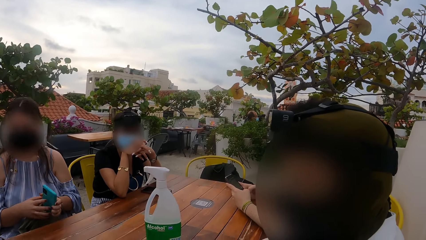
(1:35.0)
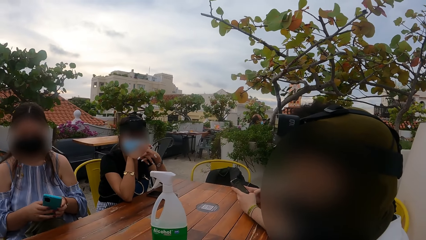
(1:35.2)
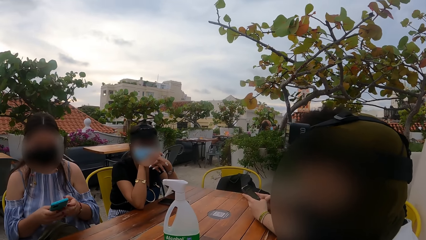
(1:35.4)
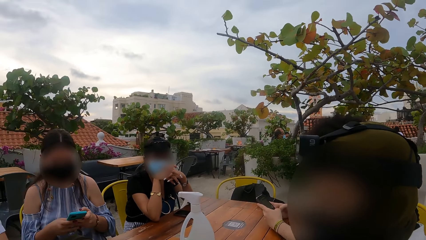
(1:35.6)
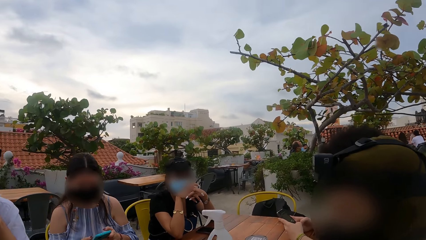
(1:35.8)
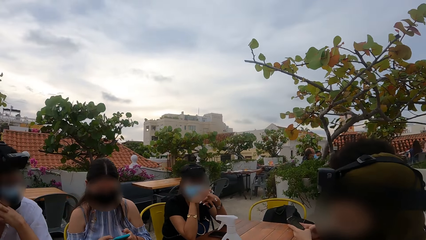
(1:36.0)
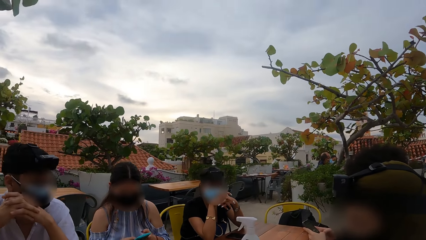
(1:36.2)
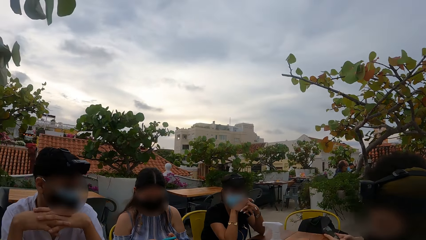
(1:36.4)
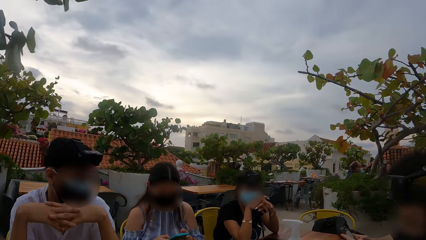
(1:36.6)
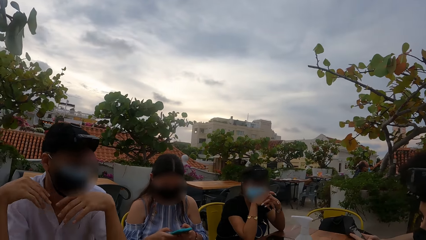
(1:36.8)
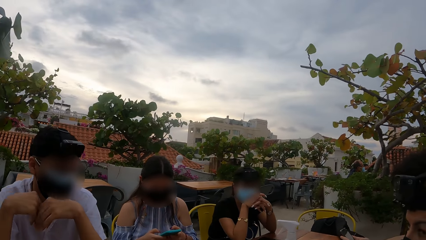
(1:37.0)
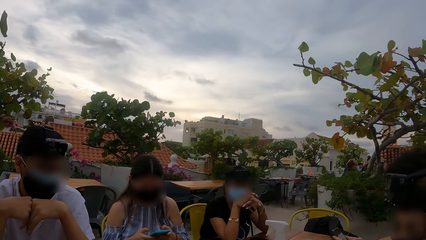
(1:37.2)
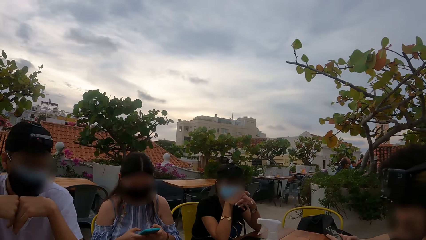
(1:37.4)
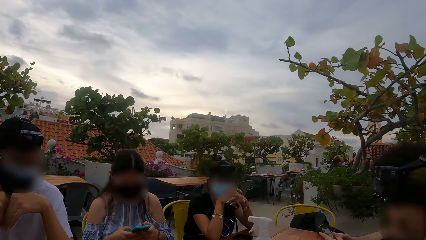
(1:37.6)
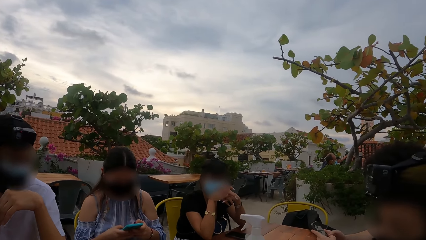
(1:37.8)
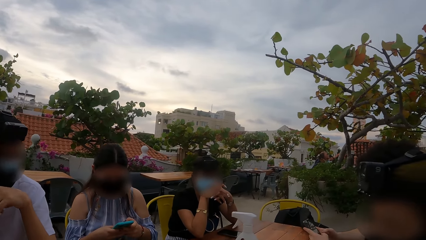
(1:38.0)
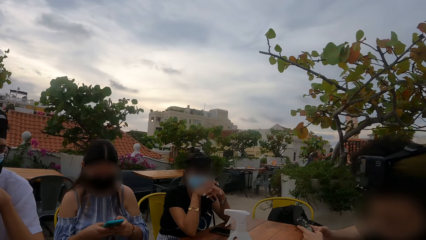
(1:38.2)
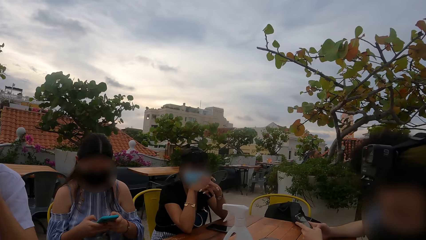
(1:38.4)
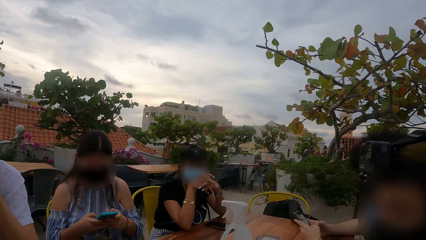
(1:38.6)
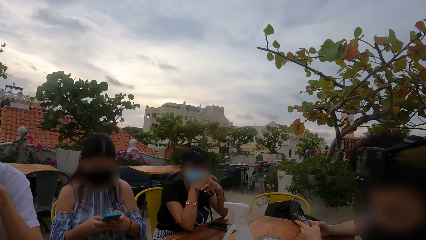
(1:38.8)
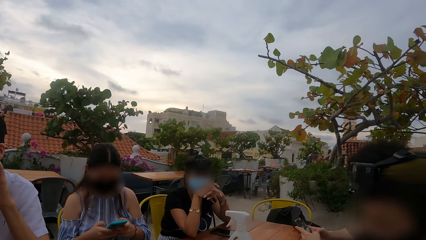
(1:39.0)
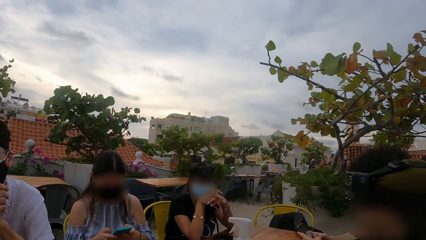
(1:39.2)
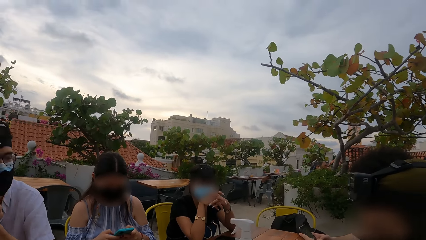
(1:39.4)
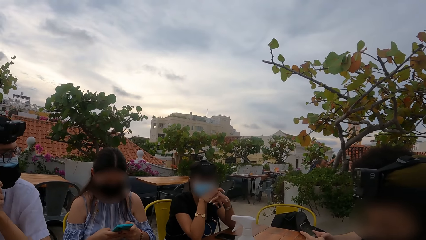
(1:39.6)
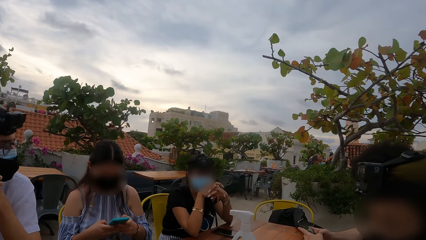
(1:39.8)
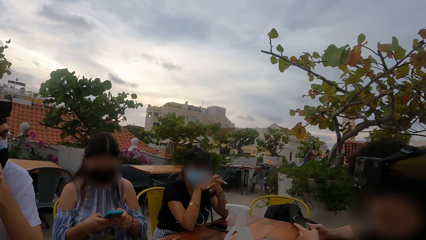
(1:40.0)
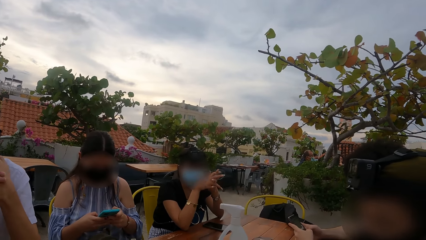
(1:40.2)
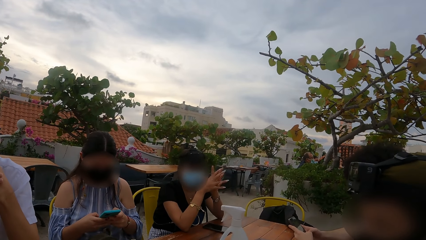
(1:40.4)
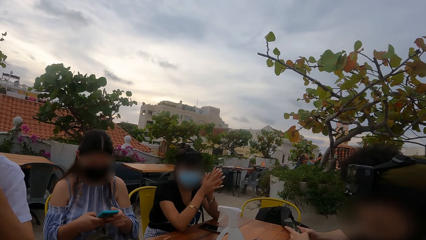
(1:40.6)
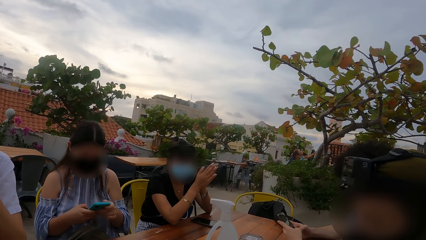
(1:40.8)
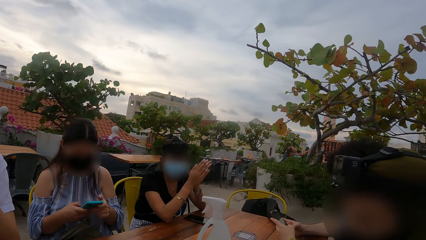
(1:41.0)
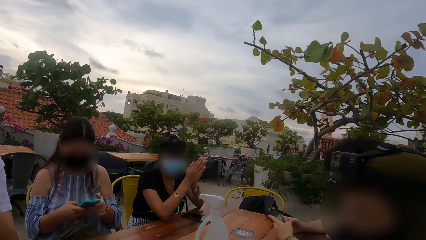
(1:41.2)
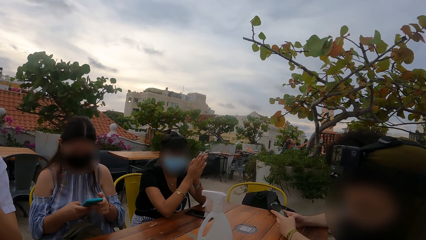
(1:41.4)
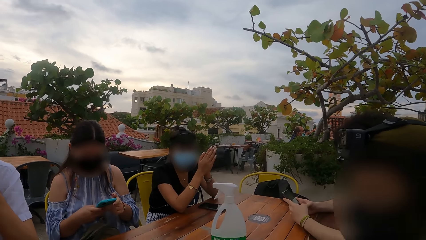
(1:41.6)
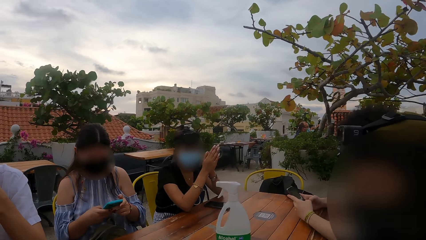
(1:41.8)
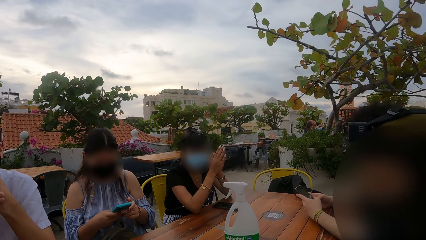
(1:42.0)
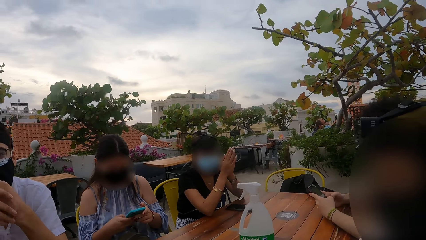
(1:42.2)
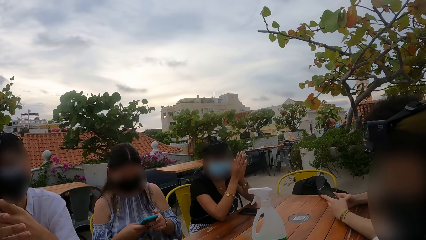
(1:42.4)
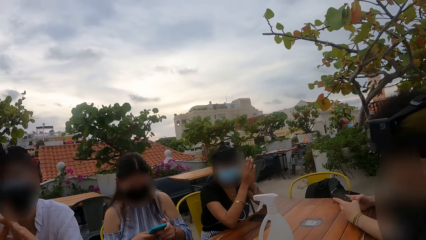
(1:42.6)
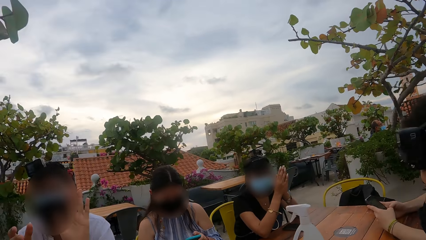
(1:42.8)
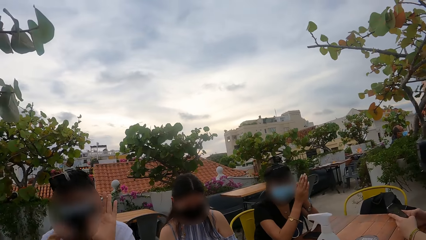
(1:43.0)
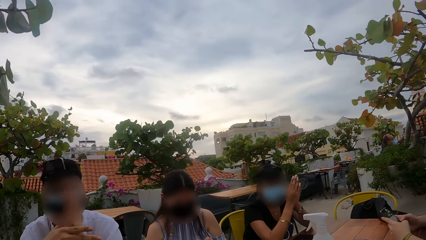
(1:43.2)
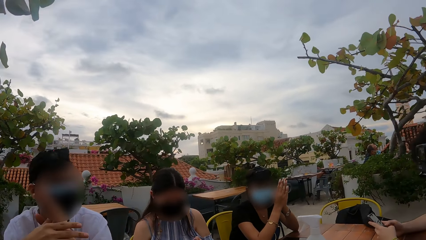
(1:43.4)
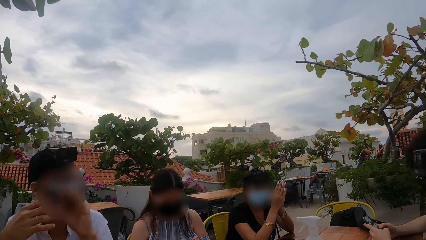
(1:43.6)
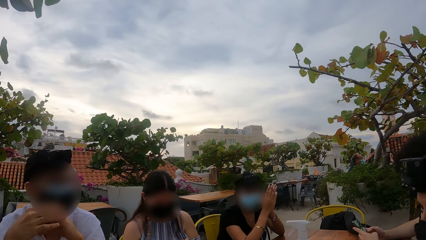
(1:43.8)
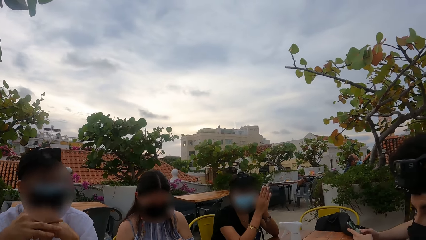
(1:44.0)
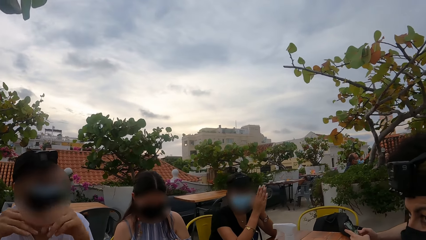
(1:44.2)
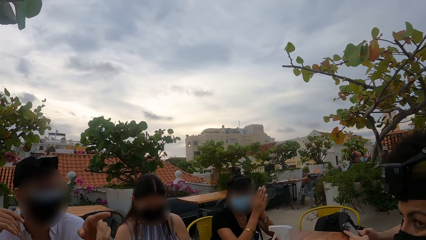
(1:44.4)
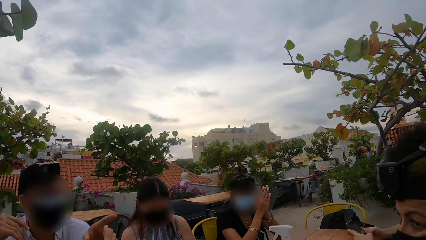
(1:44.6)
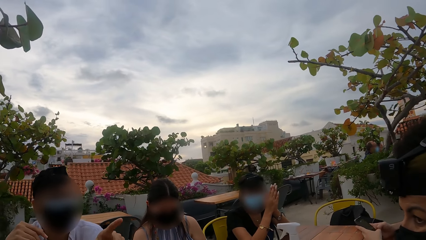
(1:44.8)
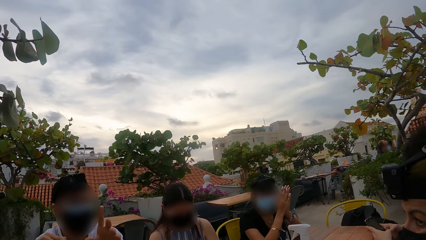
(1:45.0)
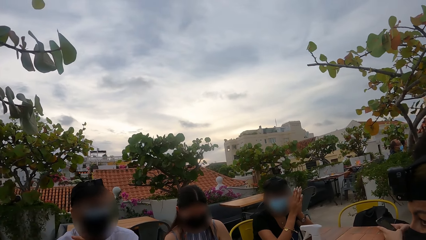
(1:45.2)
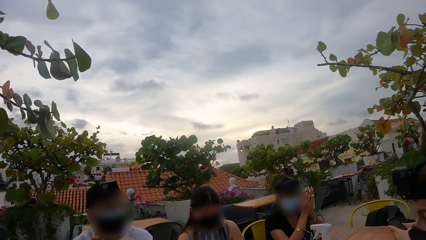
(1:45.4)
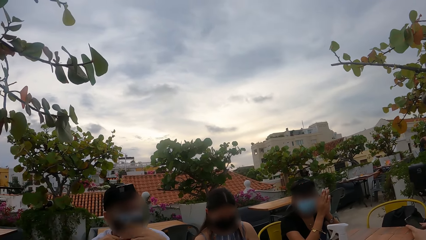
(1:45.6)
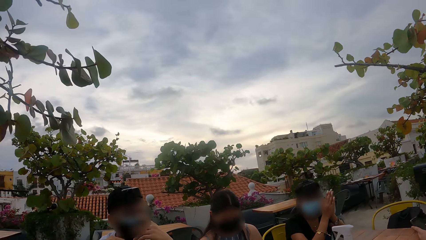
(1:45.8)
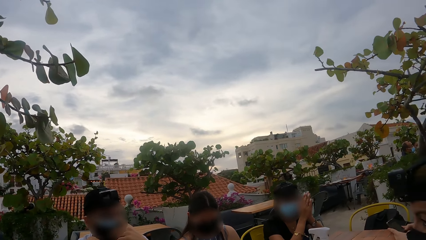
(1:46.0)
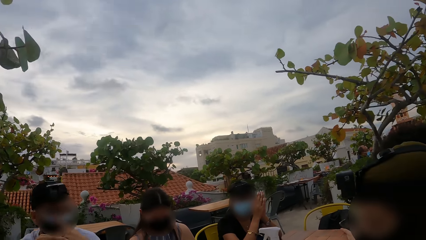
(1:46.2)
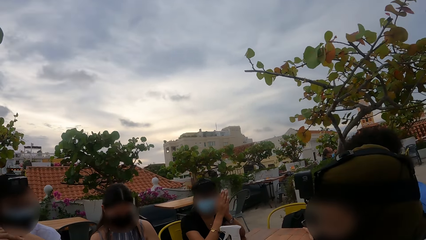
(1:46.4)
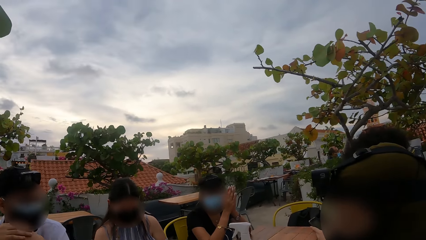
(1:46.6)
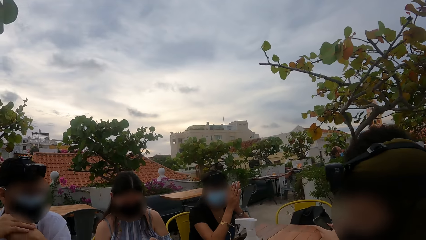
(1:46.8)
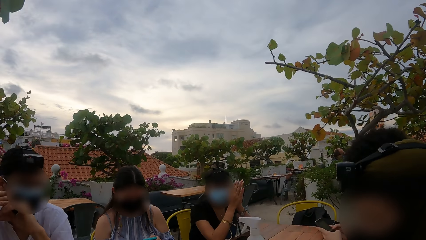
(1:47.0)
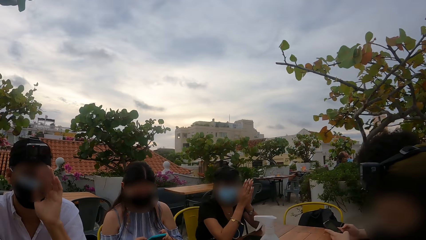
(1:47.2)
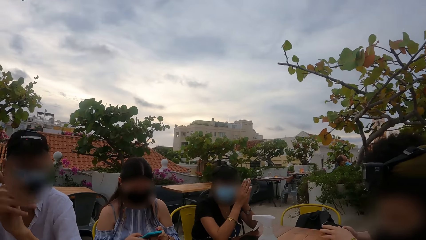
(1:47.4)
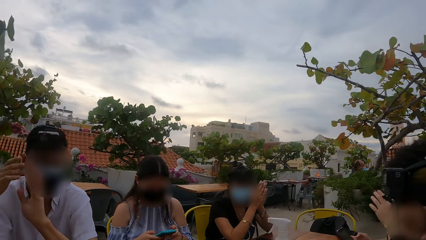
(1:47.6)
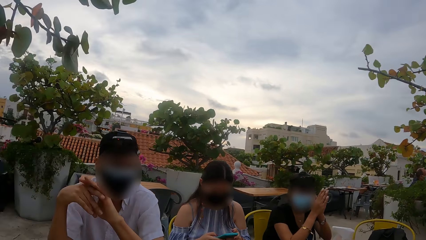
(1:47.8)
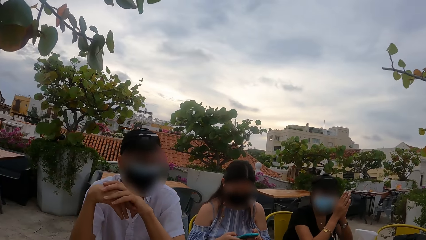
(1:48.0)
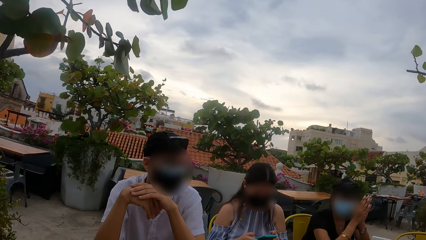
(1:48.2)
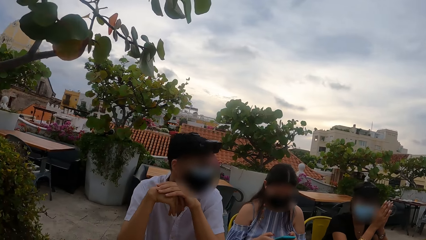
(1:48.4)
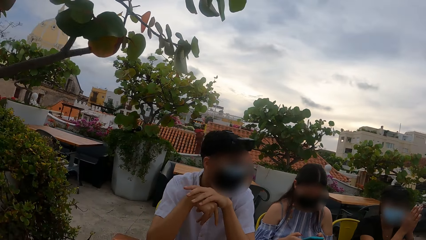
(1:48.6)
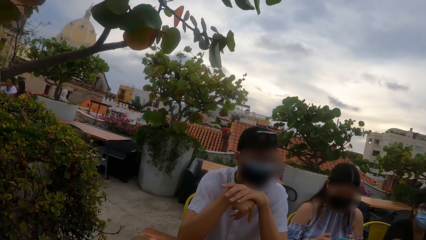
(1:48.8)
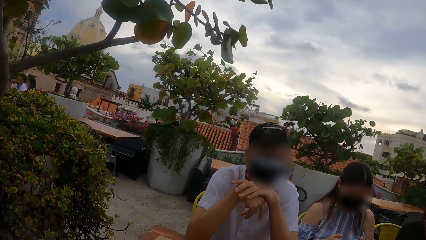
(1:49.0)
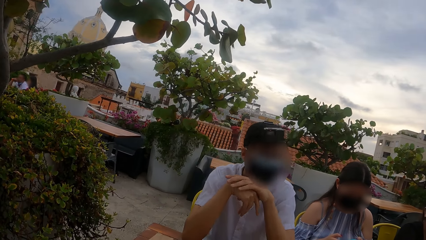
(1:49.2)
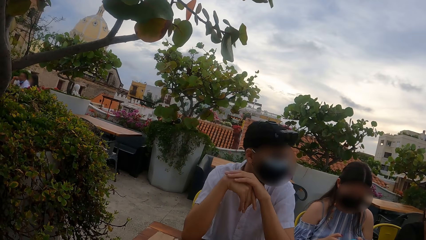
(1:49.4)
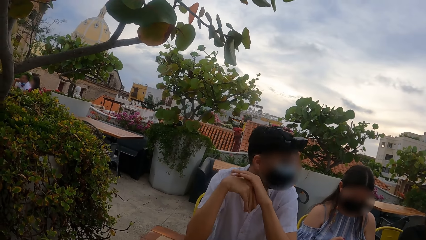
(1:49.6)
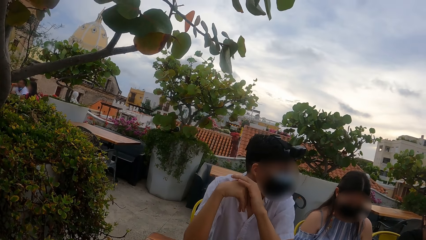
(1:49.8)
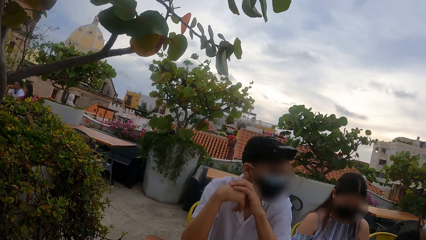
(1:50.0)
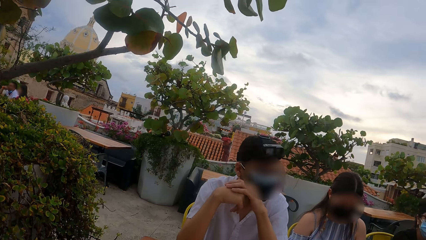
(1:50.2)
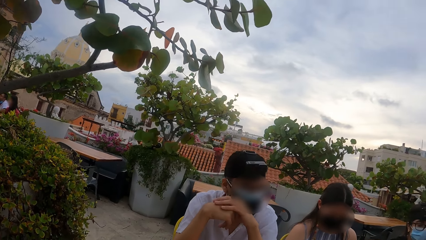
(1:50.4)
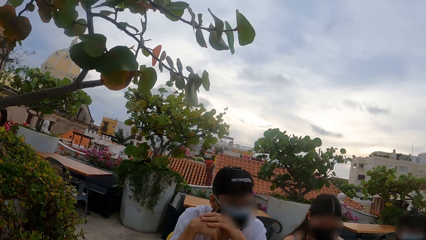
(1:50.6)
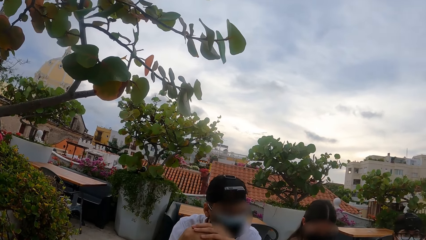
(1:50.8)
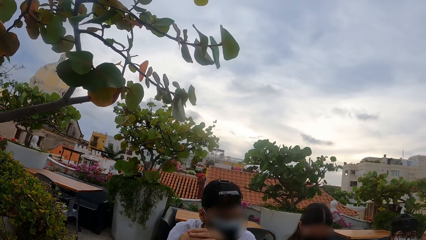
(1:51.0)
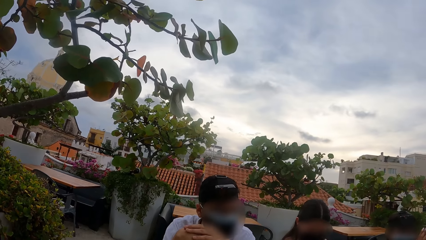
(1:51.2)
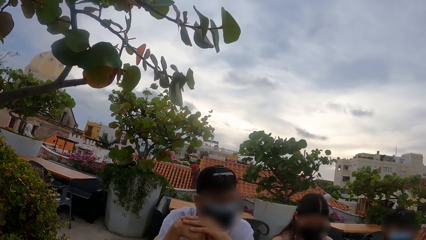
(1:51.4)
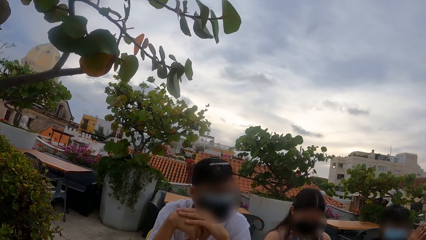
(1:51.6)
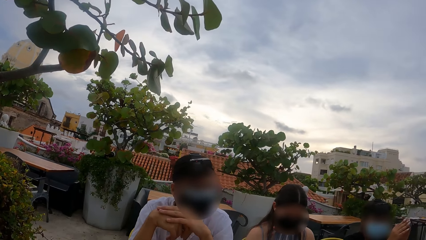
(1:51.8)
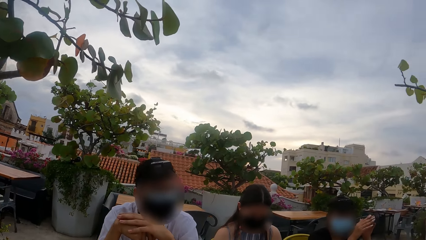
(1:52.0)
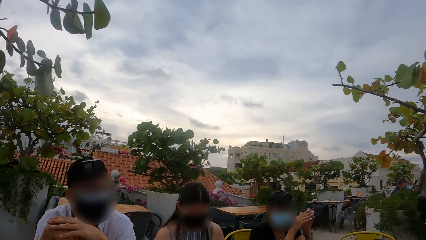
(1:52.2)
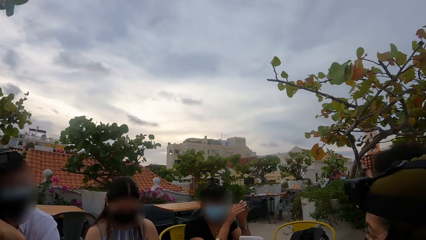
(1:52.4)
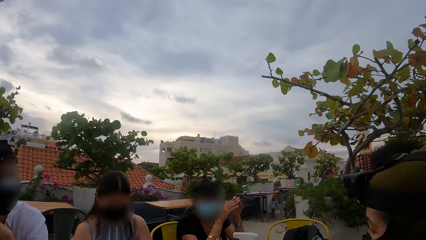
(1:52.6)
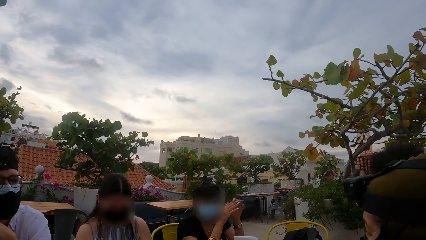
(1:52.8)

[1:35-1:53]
The first woman holds the phone with both hands and operates the phone with both hands. A man speaks. The camera wearer looks around. The man speaks. The camera wearer looks around.
